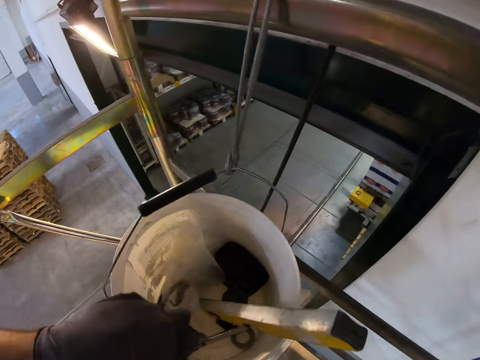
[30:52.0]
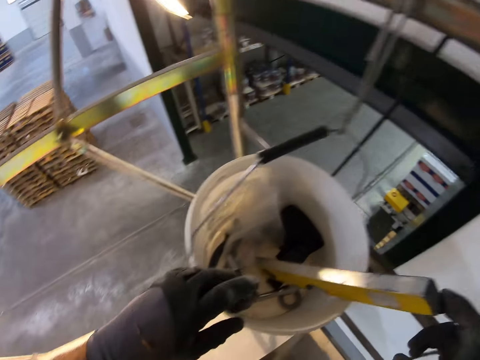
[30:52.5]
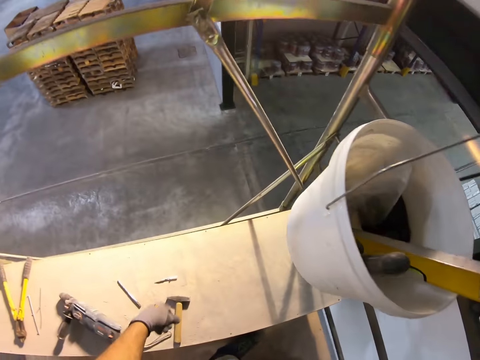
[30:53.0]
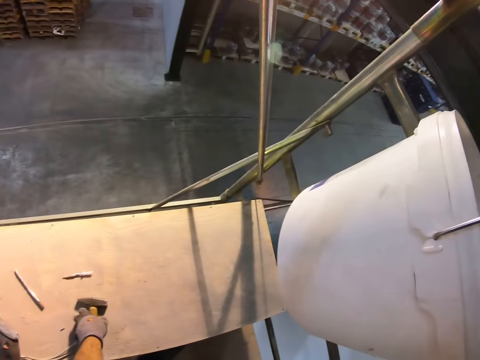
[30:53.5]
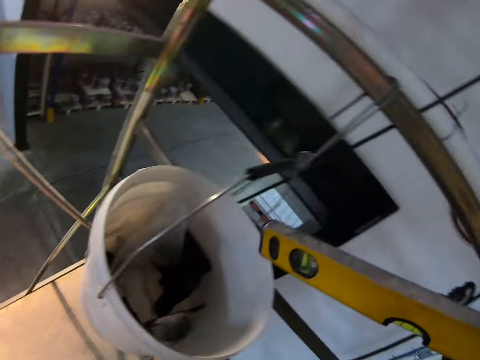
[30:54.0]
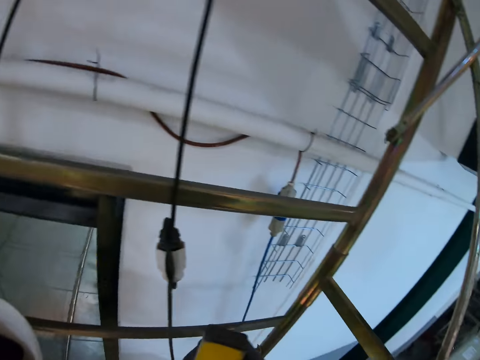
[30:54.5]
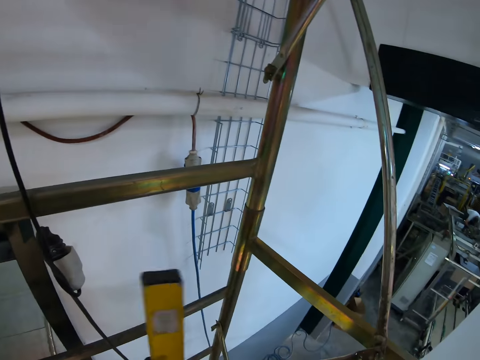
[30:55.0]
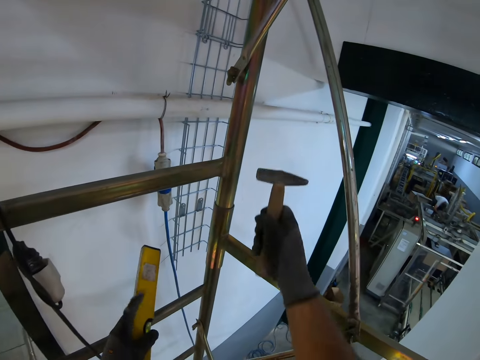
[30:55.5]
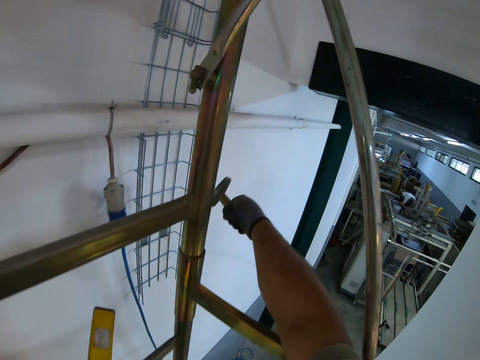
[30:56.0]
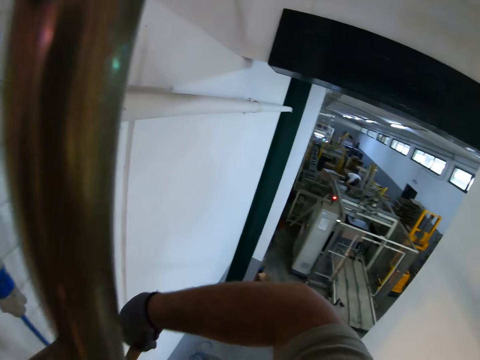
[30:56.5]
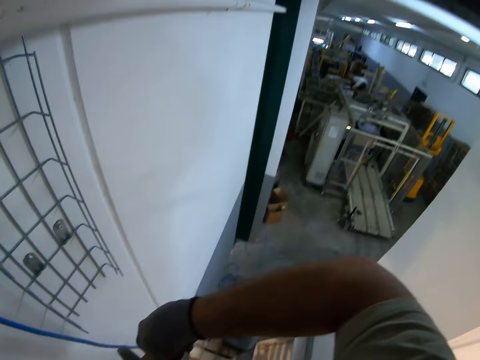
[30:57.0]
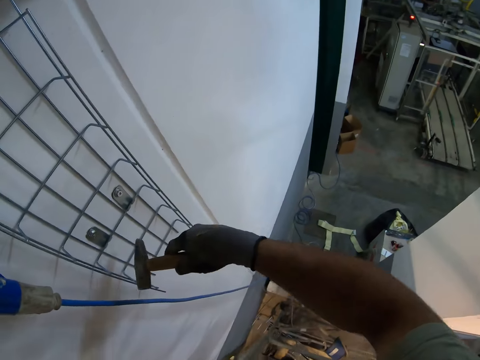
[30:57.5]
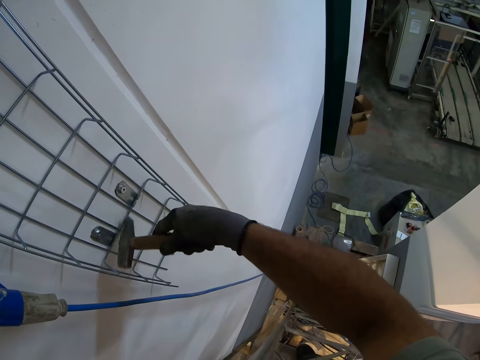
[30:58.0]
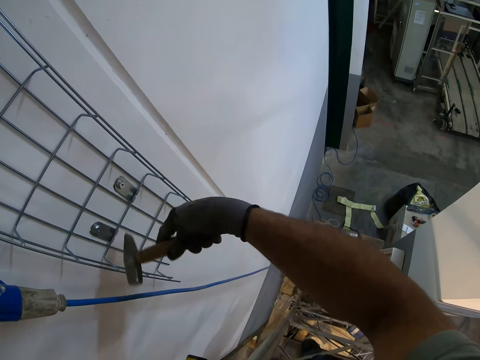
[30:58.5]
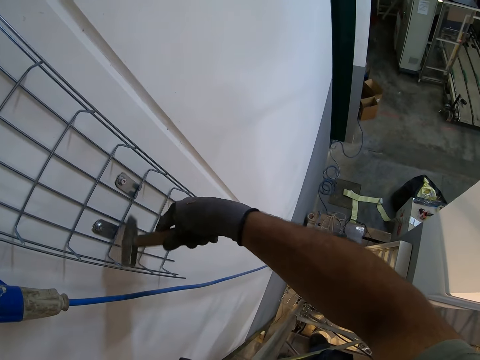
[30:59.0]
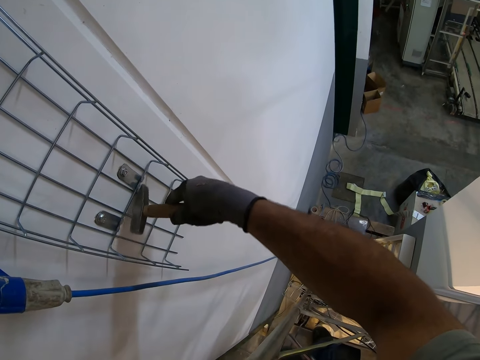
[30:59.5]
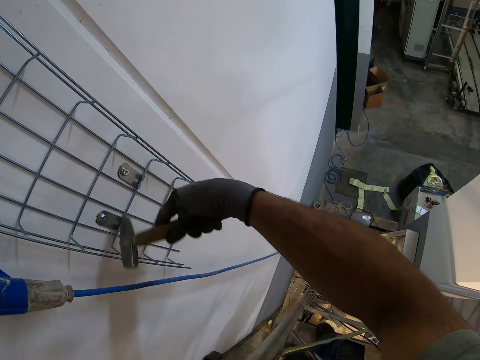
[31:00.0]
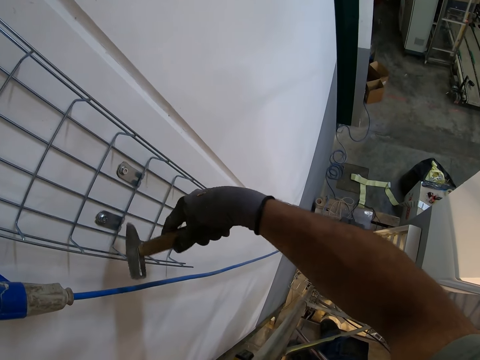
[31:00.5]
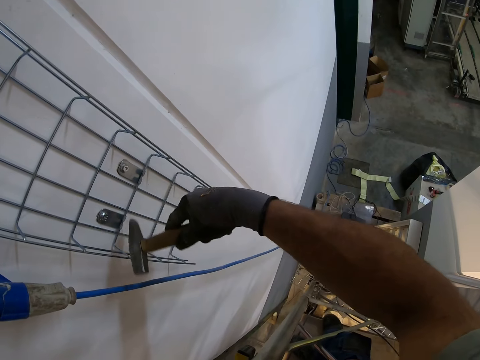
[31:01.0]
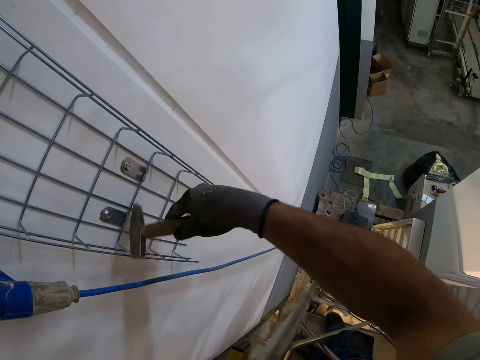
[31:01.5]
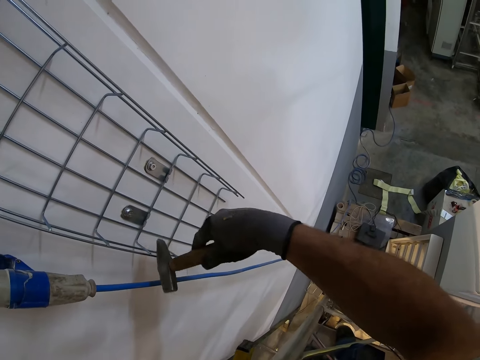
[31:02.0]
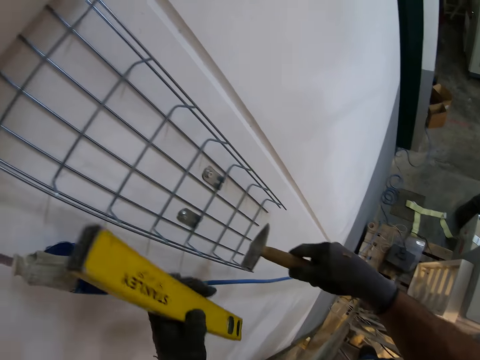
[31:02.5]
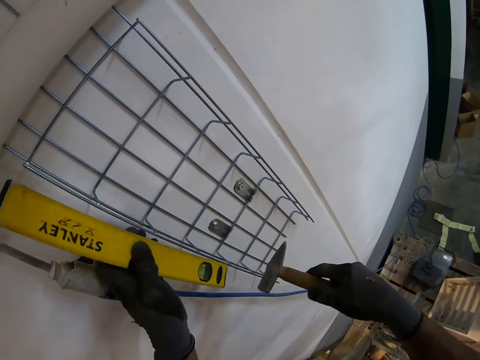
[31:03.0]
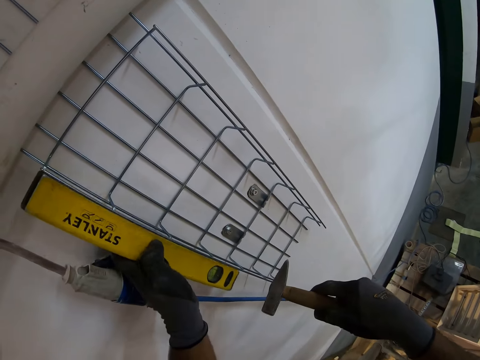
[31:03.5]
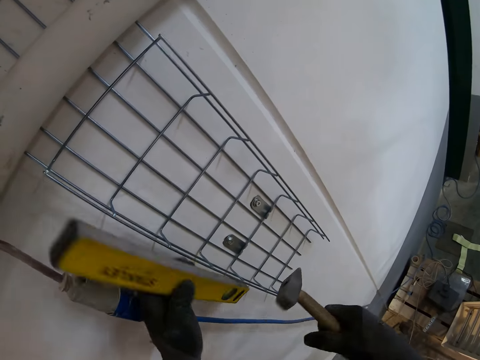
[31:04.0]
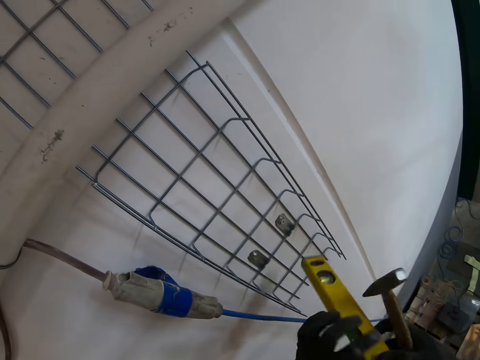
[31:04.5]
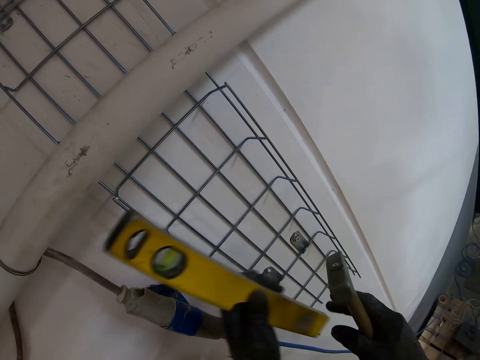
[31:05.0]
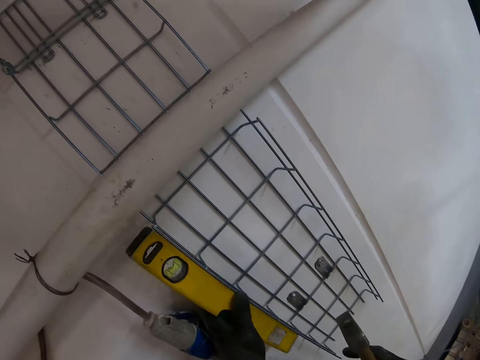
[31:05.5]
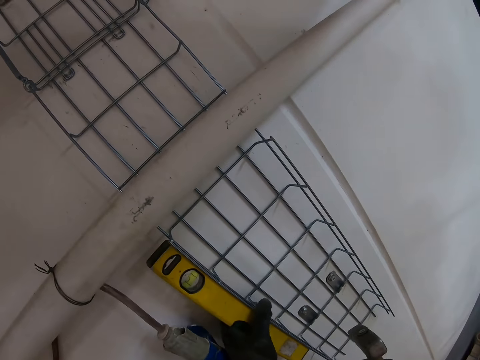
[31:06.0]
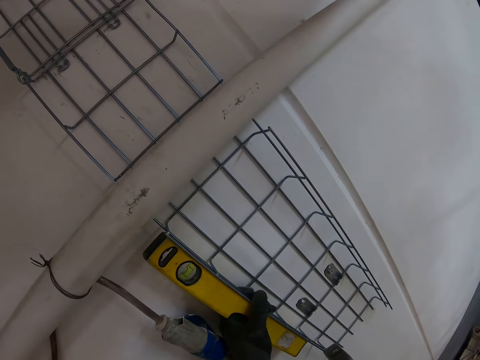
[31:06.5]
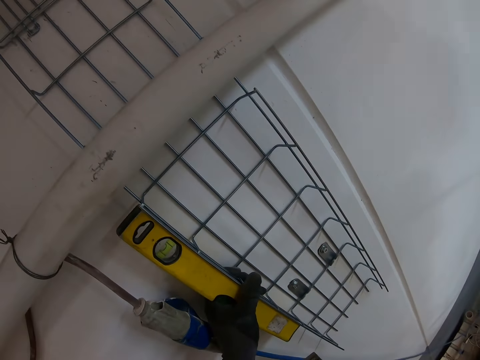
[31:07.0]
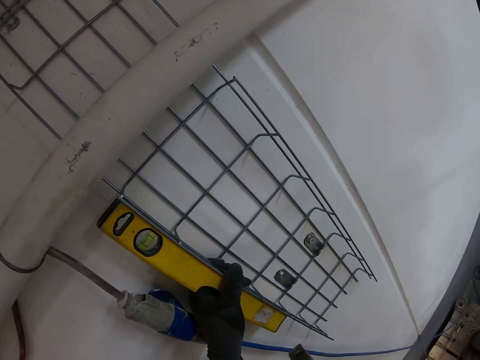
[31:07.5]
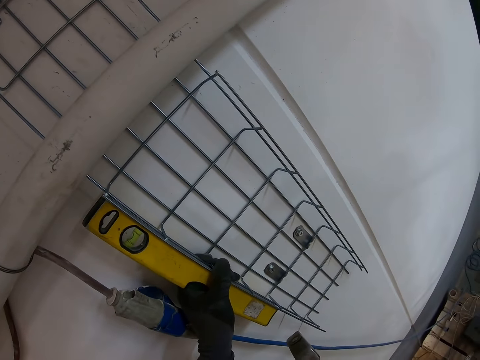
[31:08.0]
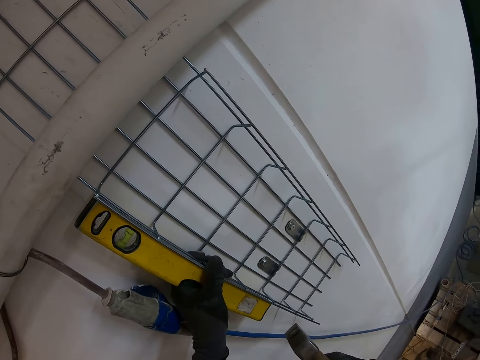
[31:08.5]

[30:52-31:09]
The camera wearer places the ratchet into the bucket. They pick up the hammer. They pick up the spirit level. They look around. They hit the wall bracket with the hammer. They place the spirit level on the wall. They turn the spirit level. They measure the wire mesh with the spirit level. They place the spirit level on the wall.

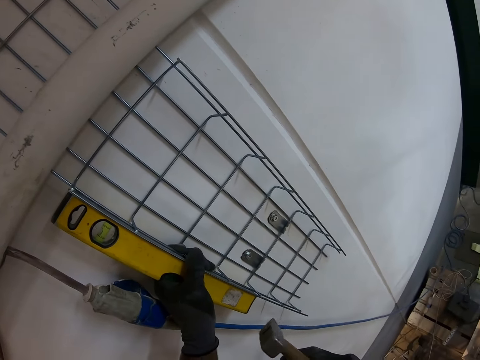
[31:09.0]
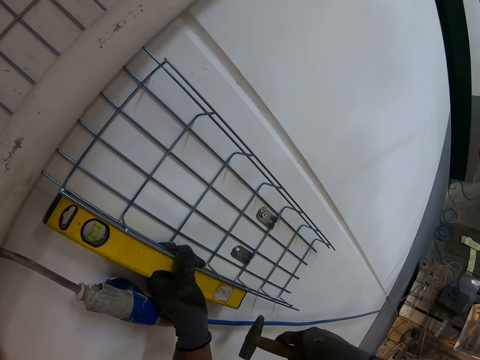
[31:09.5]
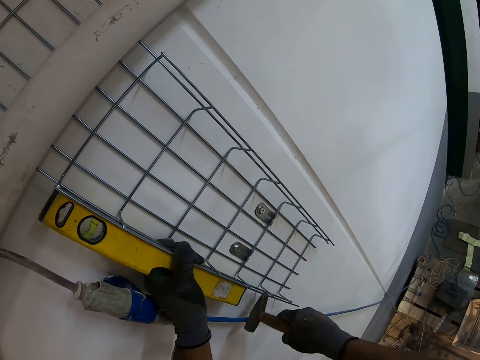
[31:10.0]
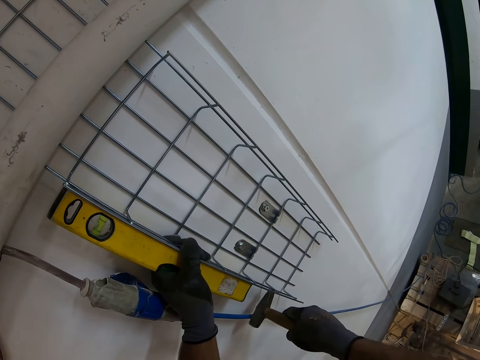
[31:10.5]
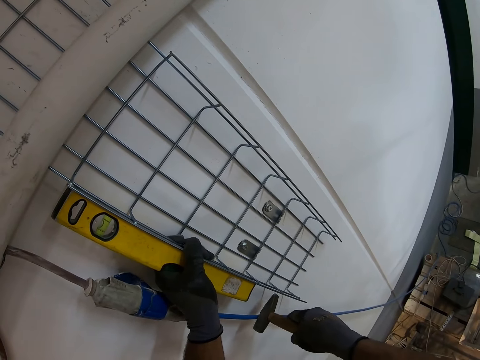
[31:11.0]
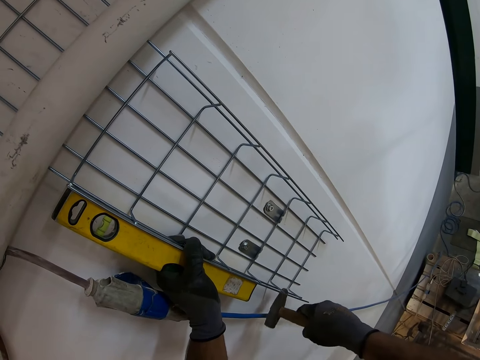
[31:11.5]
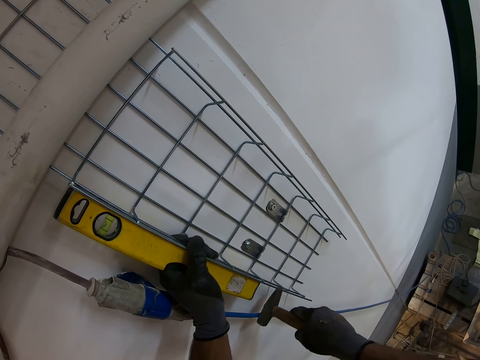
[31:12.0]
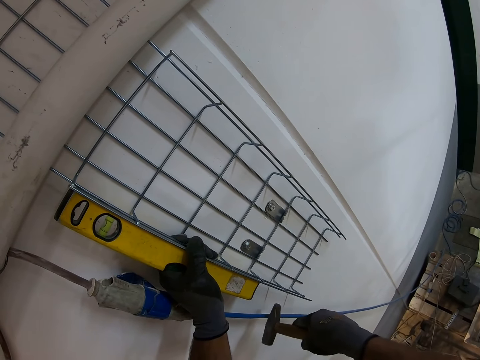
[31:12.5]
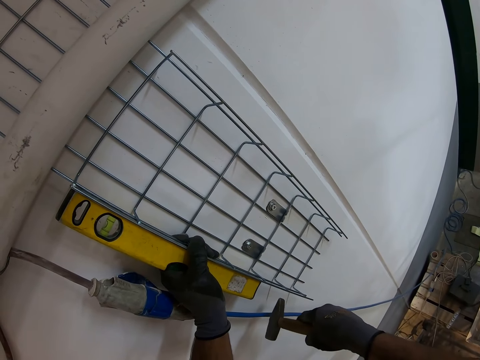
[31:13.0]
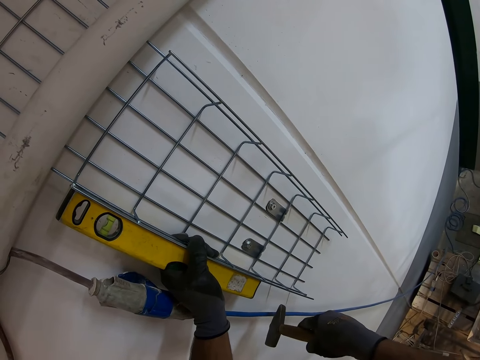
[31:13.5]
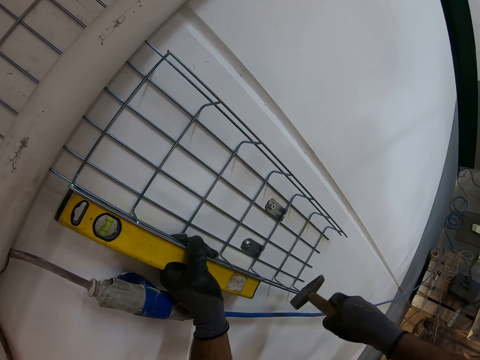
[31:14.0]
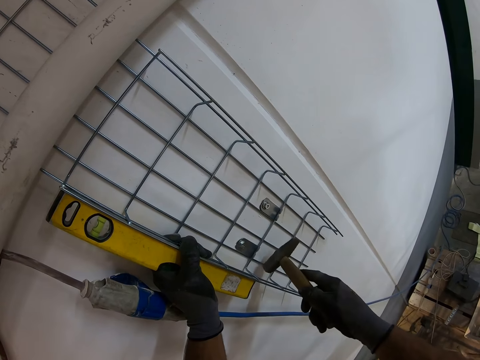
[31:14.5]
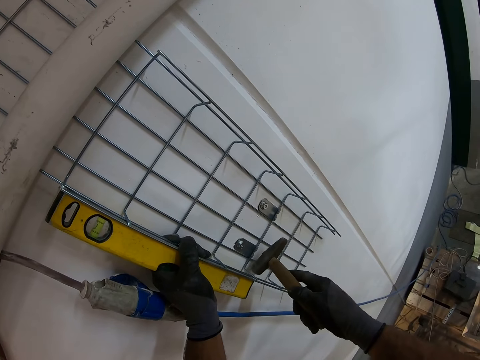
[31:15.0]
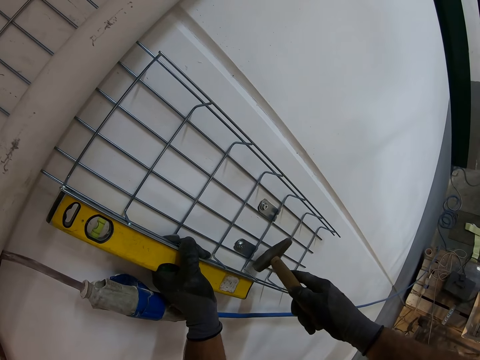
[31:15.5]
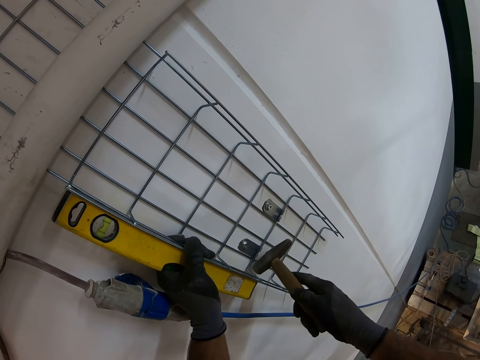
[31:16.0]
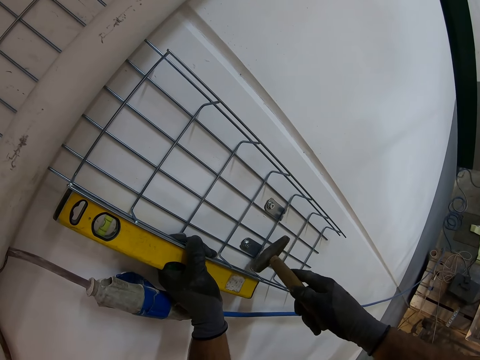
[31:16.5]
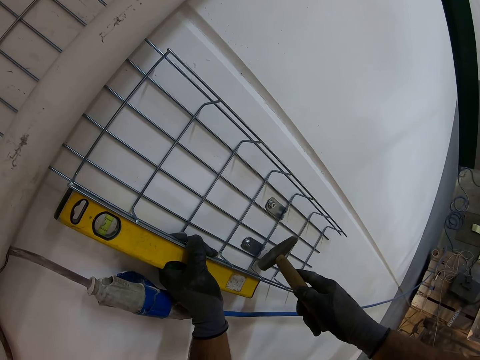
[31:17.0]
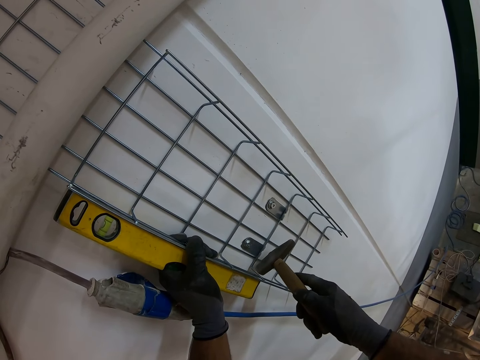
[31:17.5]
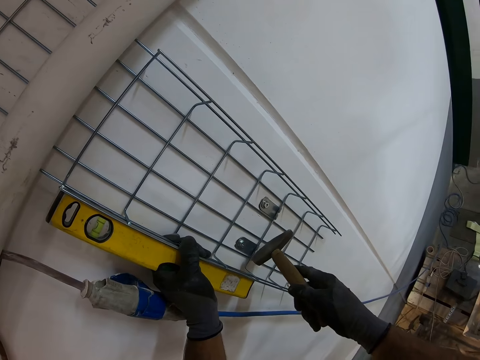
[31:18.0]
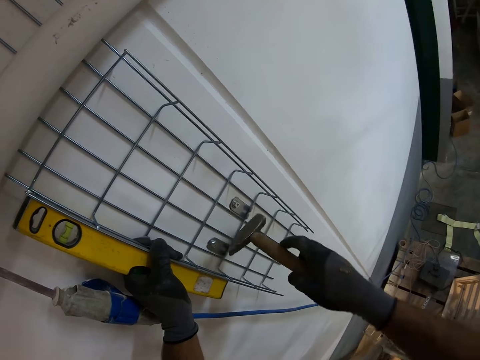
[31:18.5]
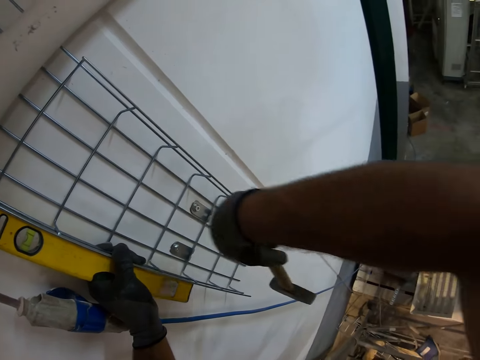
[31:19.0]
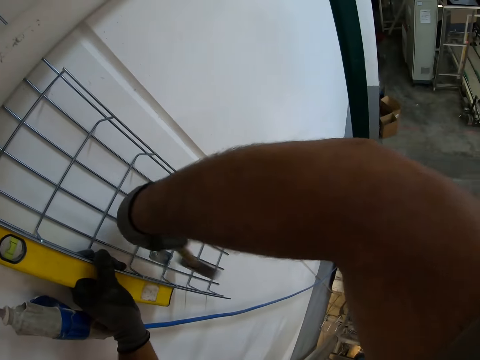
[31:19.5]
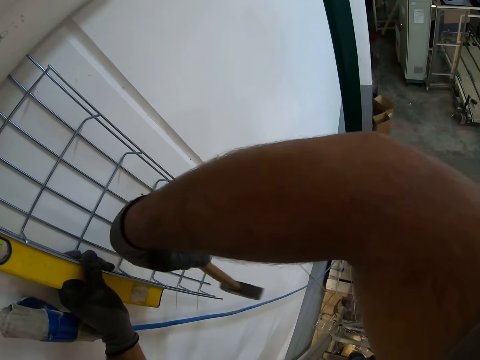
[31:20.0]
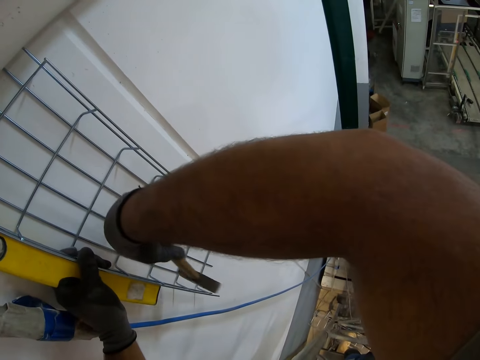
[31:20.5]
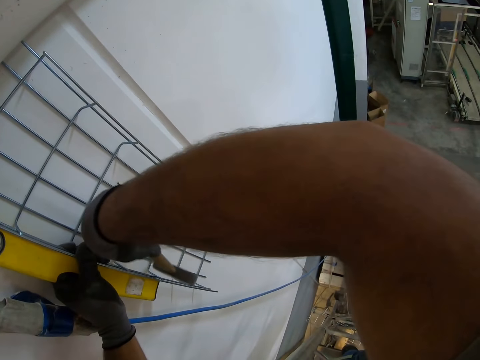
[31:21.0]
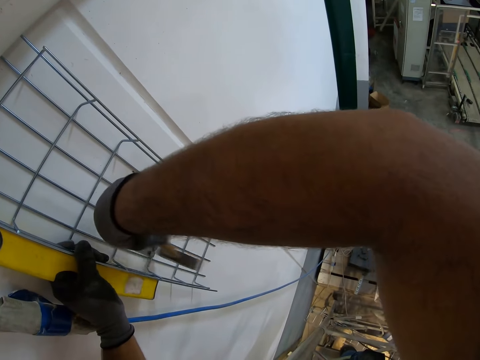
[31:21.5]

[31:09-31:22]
The camera wearer hits the wire mesh cable tray with a hammer. They hit the wall bracket with the hammer.
